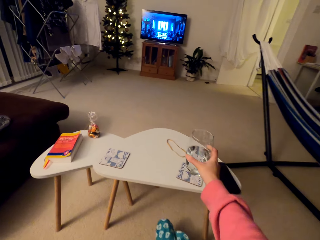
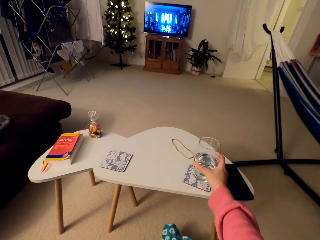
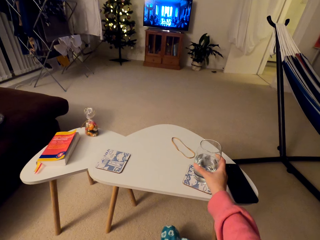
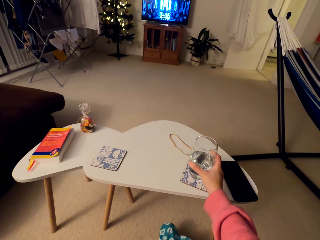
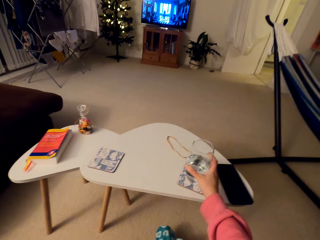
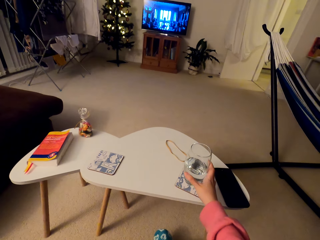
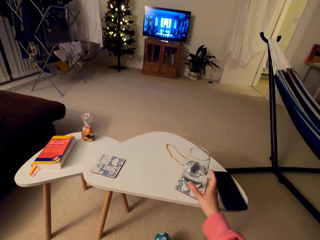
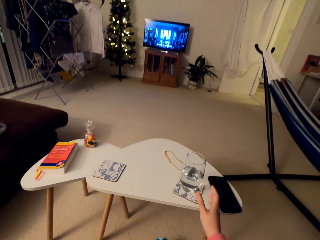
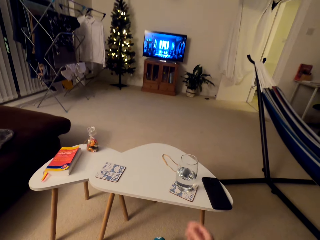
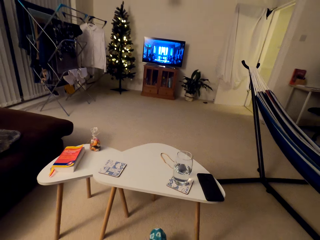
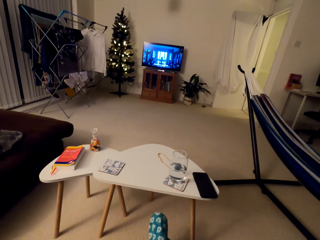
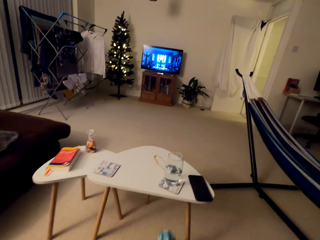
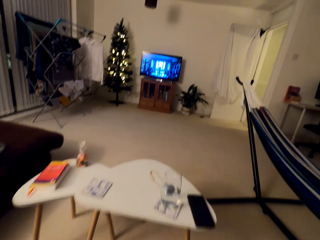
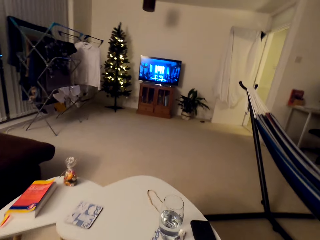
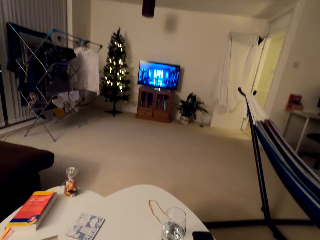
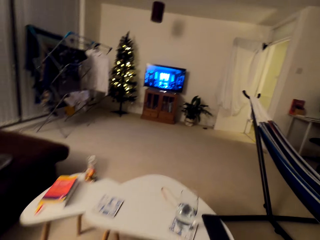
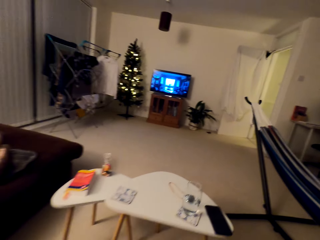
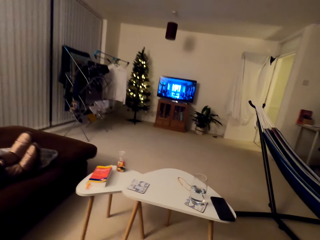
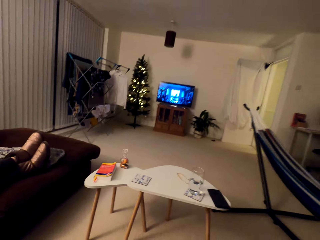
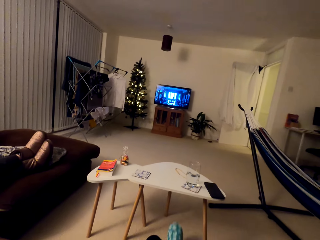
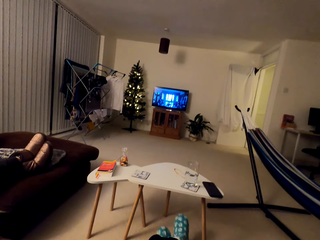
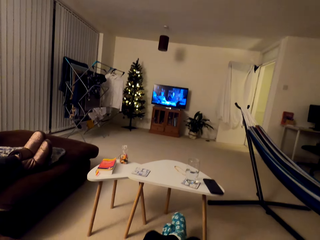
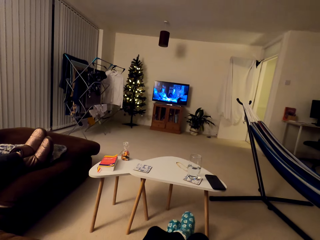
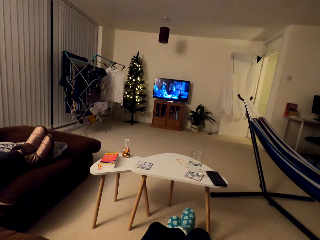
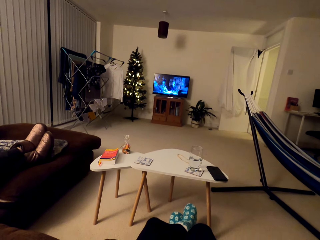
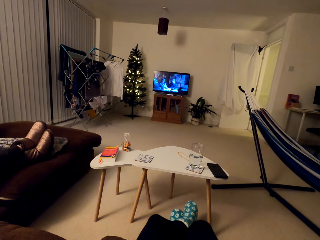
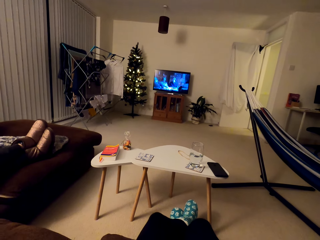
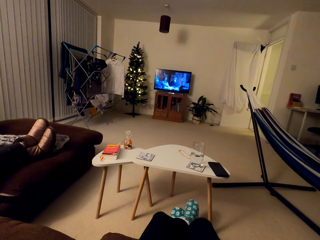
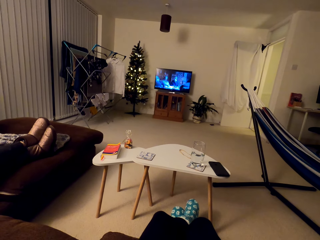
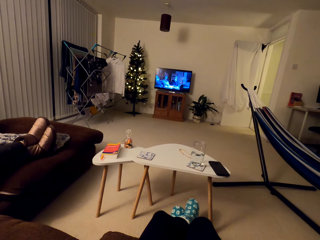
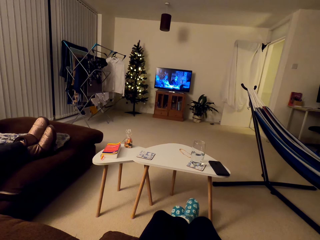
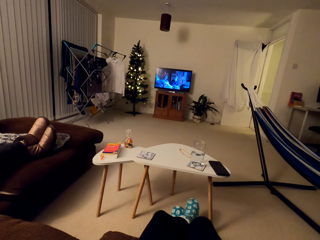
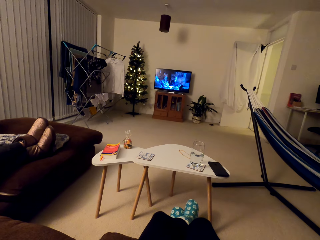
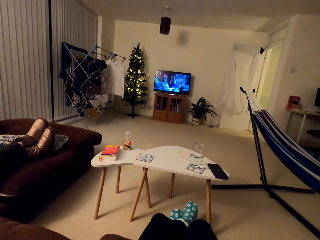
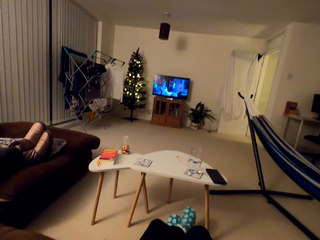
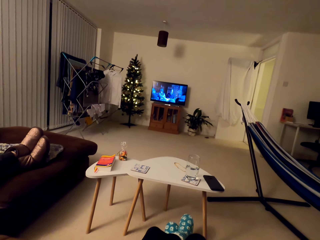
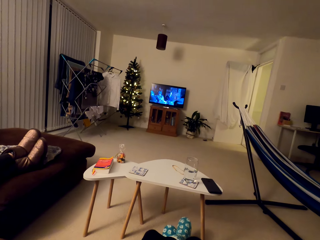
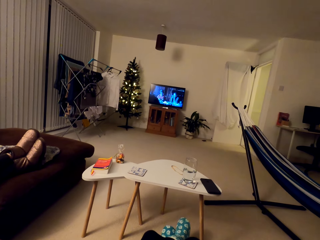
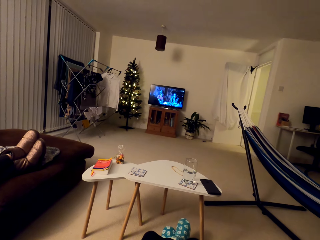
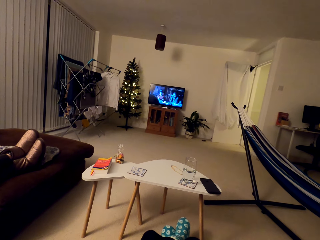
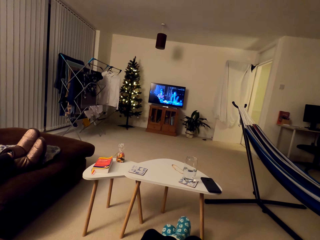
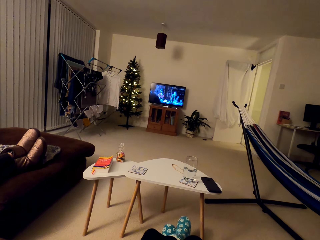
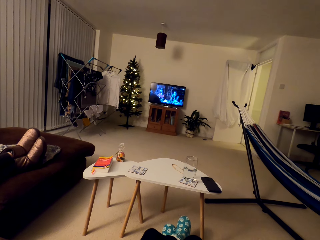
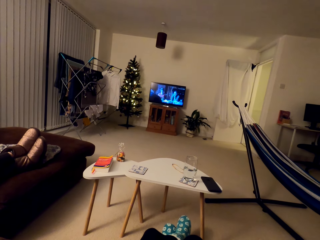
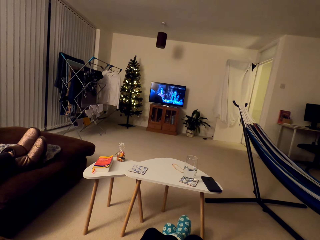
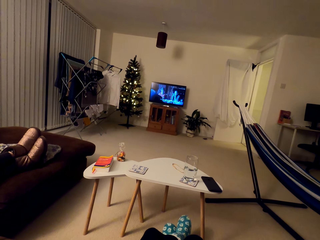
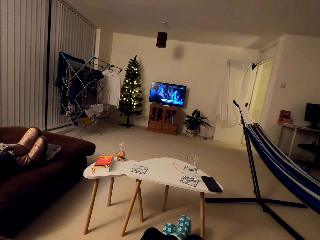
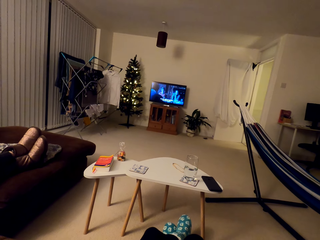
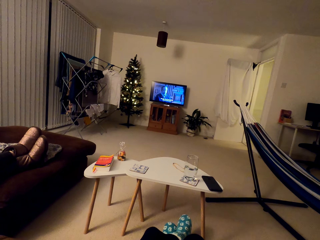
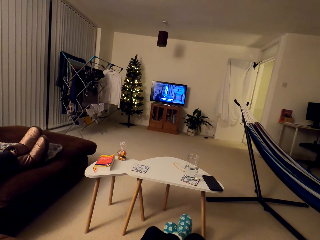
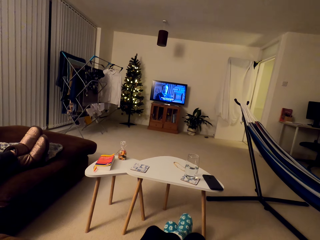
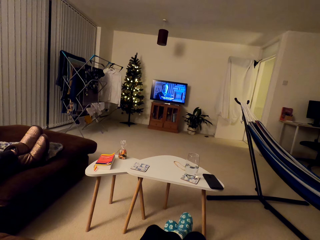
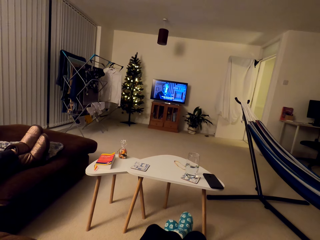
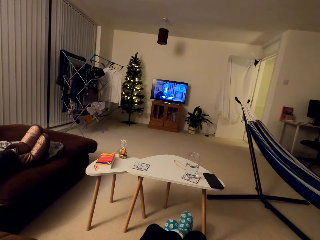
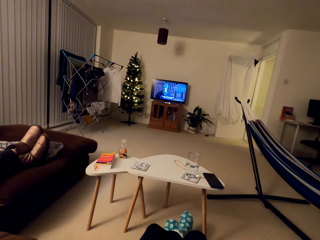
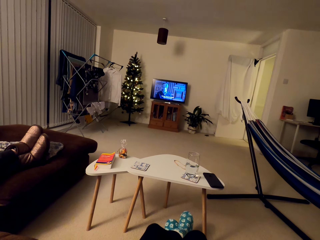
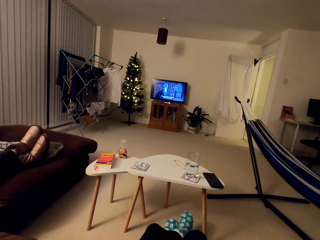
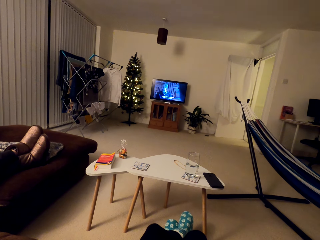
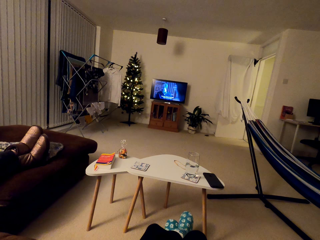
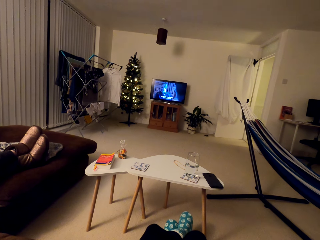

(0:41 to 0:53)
The camera wearer puts the glass of water on the table. They watch TV.

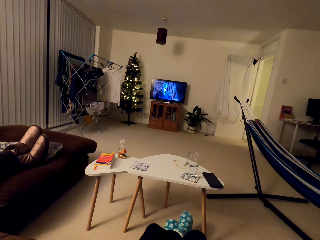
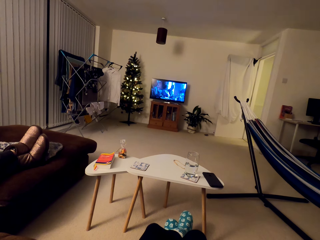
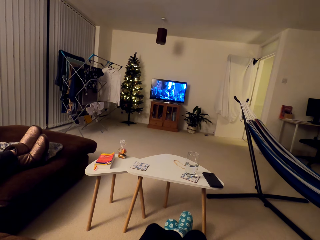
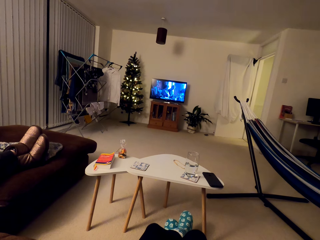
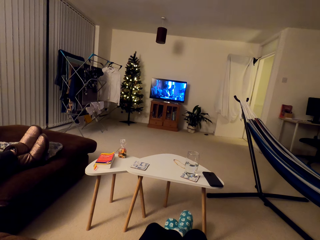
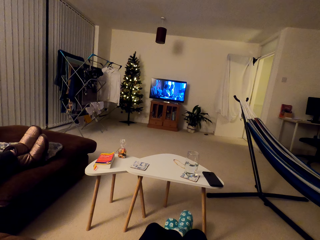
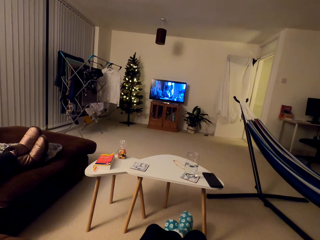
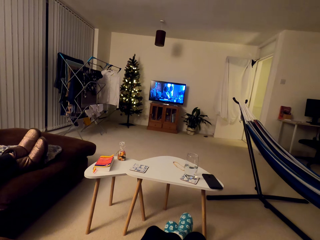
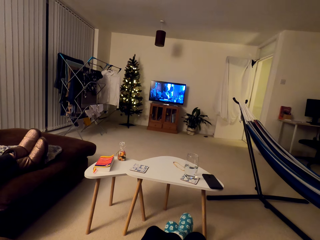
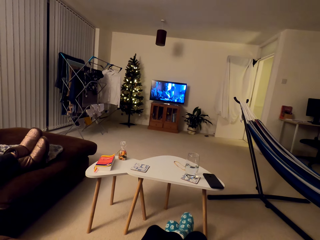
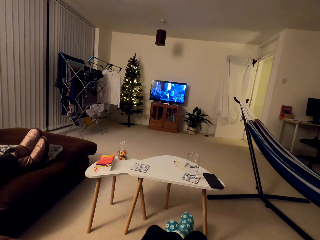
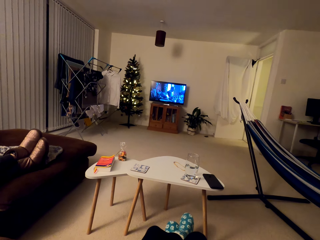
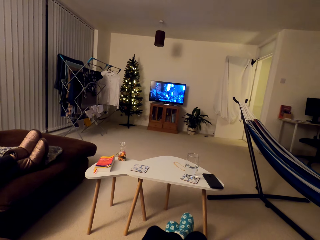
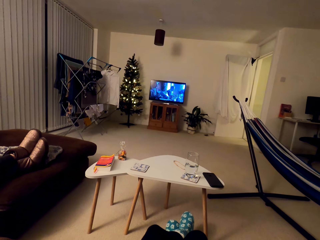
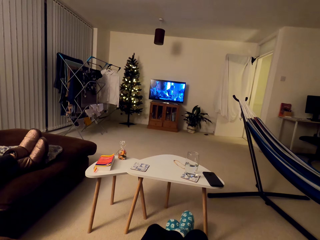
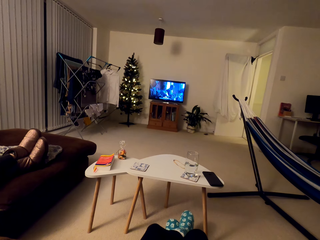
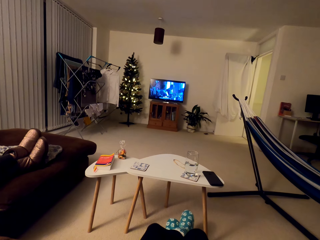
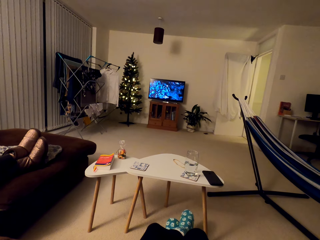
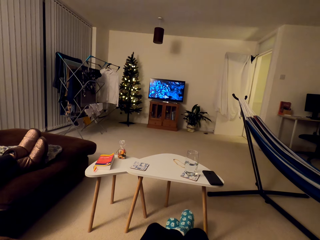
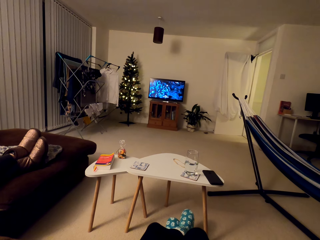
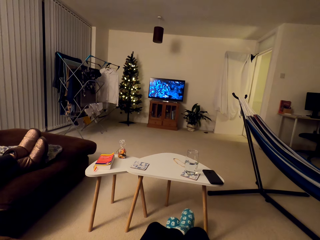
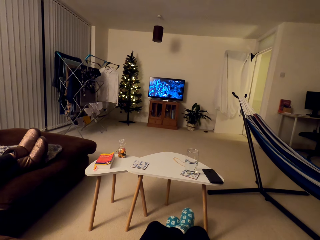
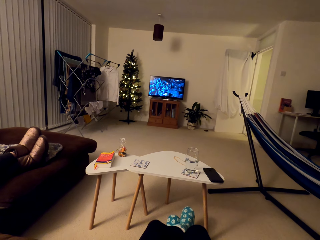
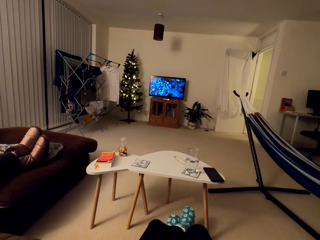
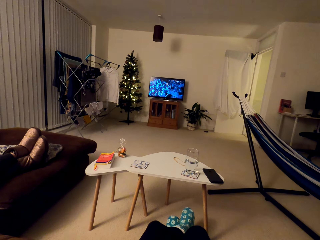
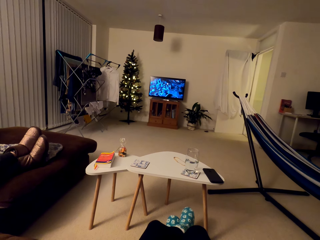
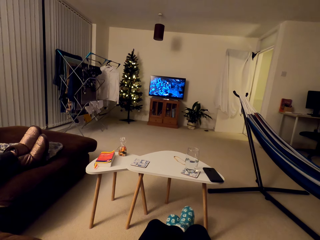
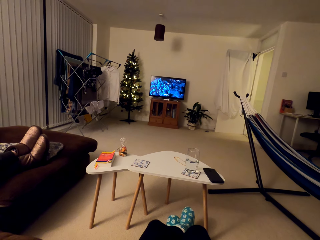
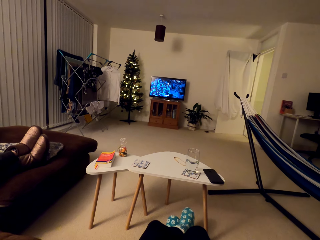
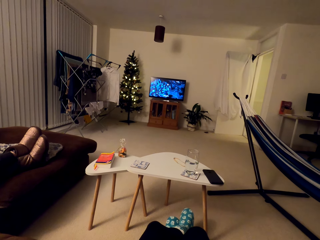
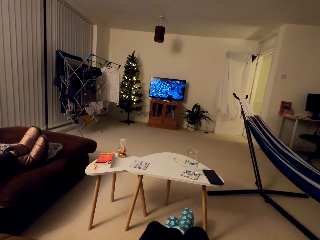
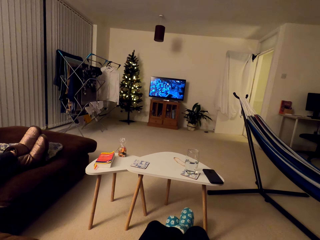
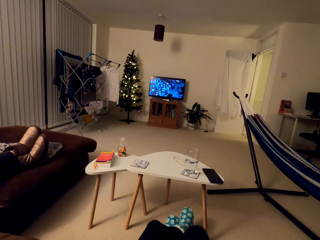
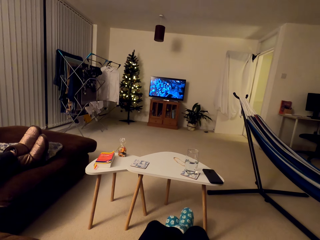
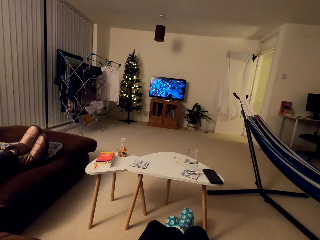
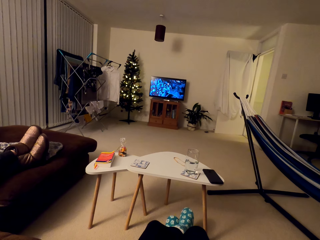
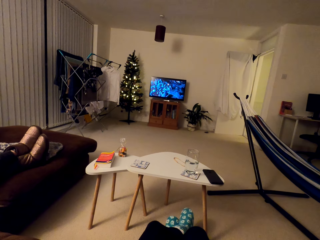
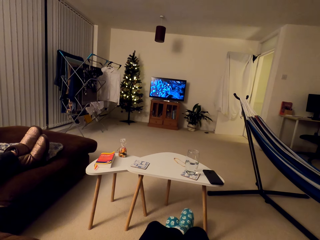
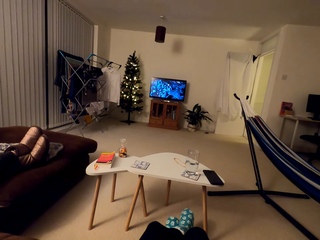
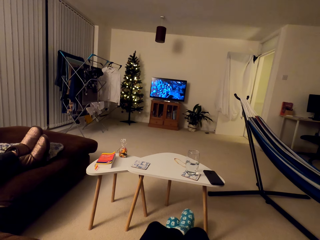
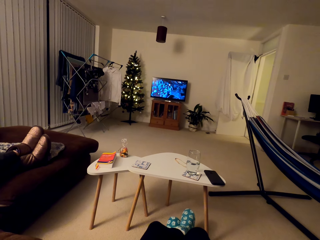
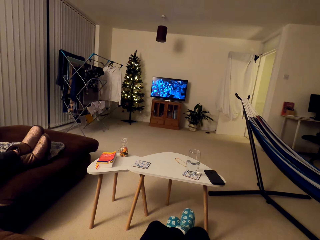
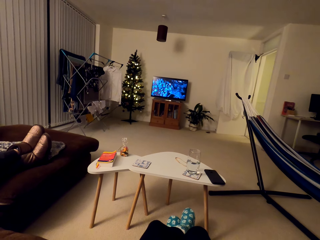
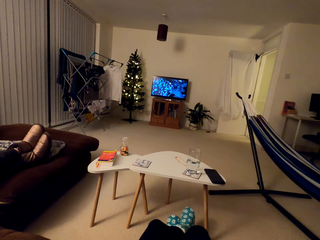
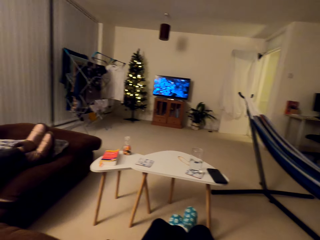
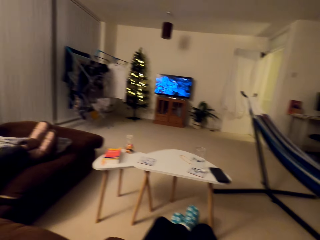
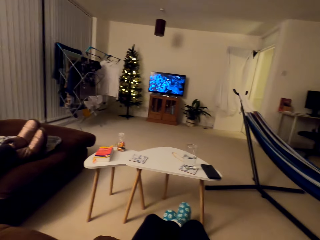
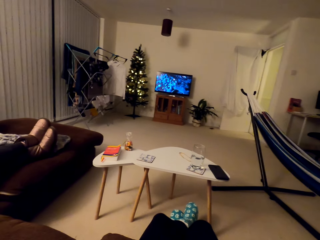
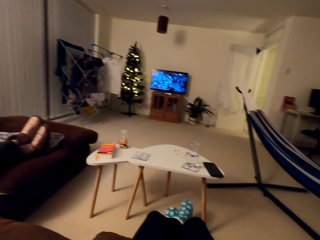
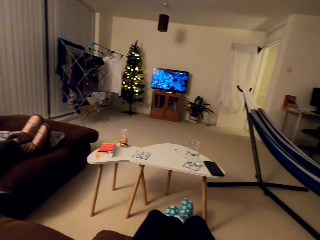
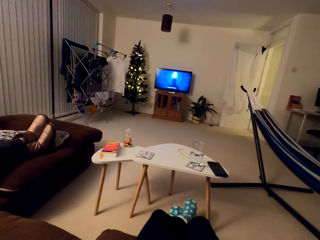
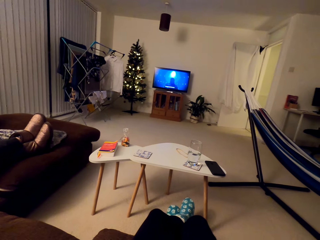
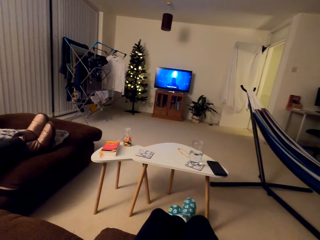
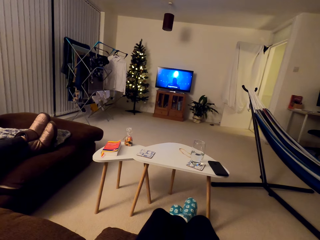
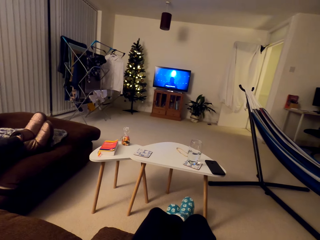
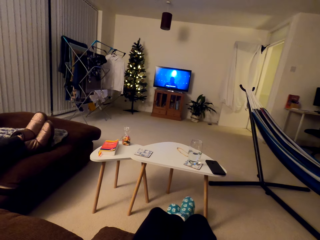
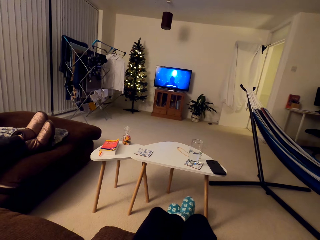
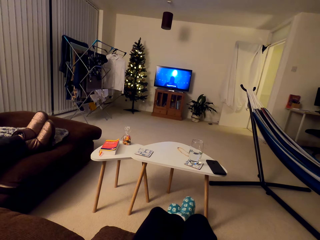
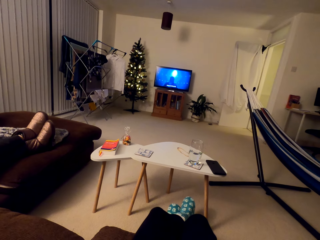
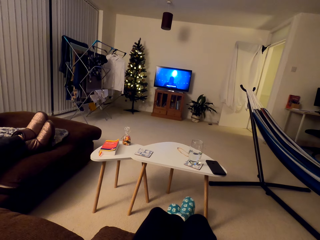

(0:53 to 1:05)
A person speaks to the camera wearer.
